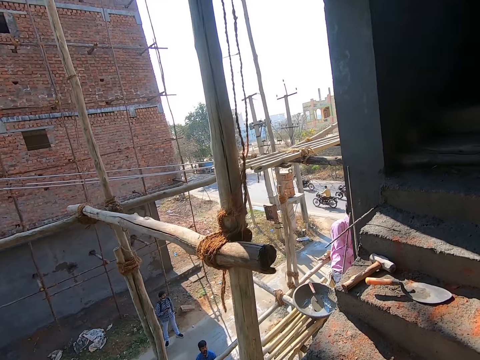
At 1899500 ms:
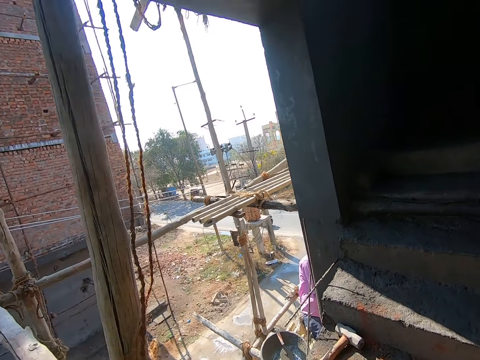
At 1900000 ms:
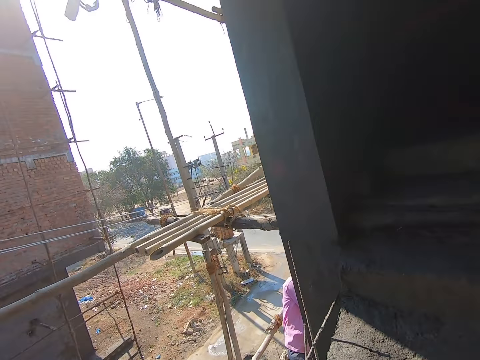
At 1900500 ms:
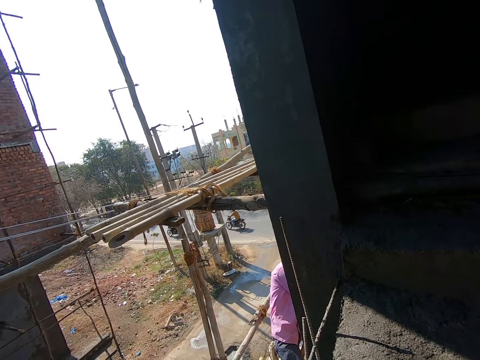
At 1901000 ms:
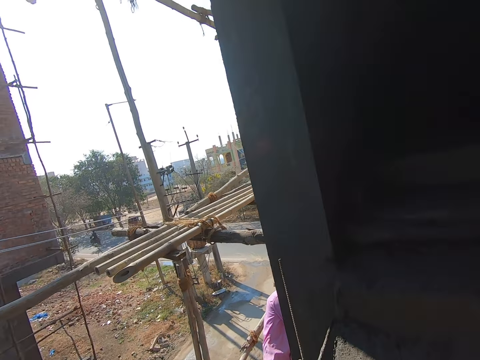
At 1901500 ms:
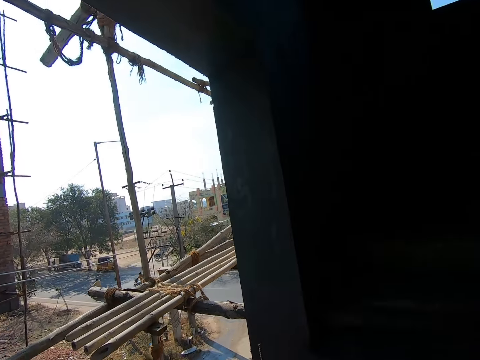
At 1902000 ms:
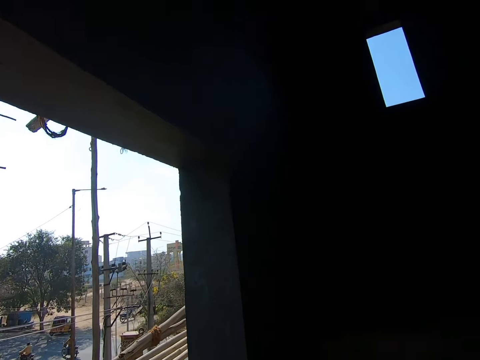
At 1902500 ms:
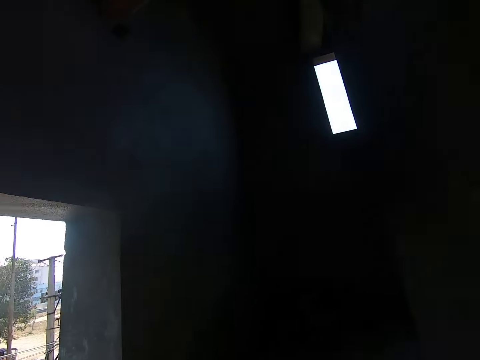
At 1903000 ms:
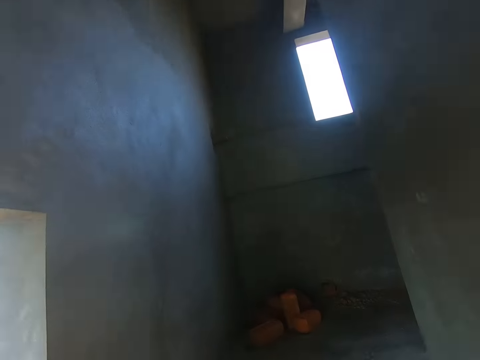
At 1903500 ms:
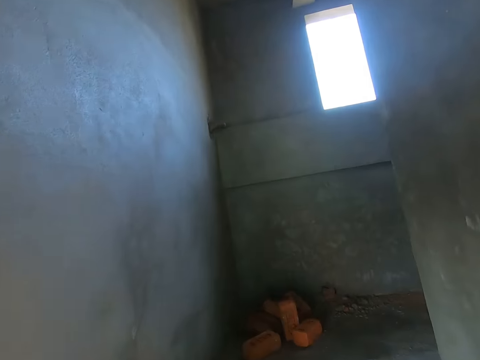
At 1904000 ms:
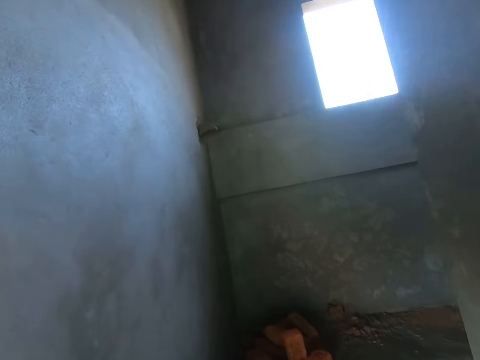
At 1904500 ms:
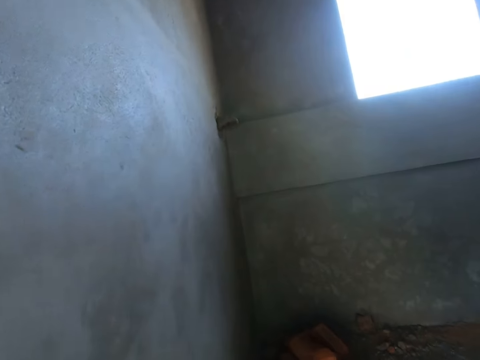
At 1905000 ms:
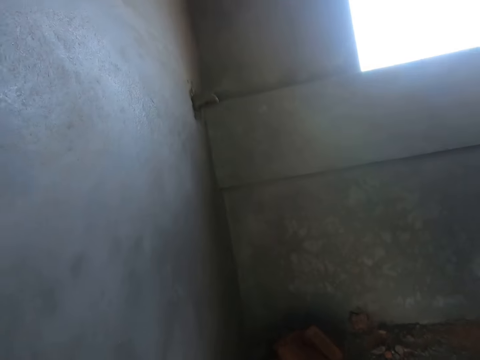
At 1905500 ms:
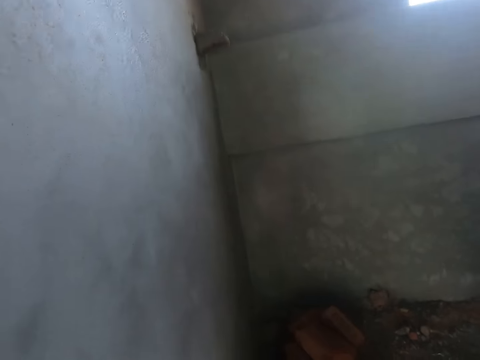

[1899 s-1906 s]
The camera wearer walks up the stairs. They sing.

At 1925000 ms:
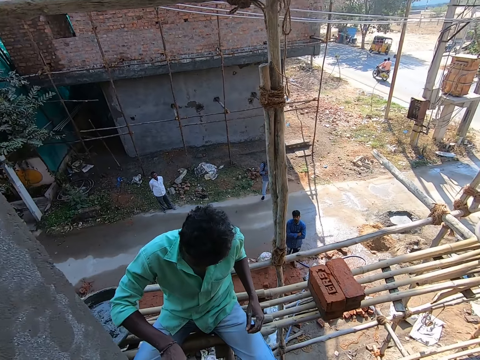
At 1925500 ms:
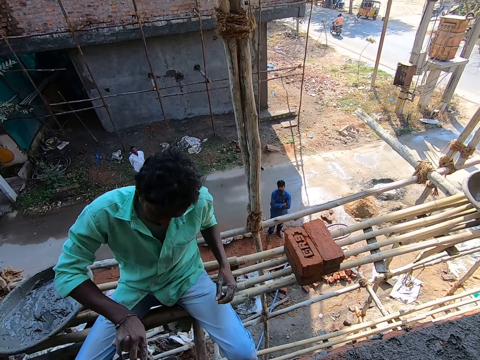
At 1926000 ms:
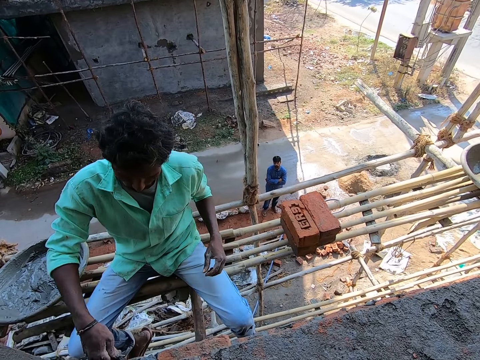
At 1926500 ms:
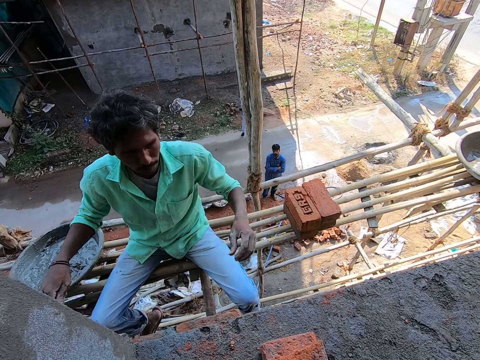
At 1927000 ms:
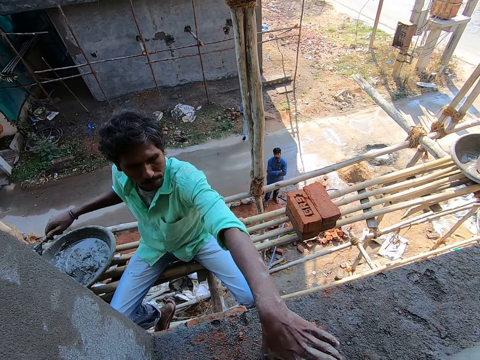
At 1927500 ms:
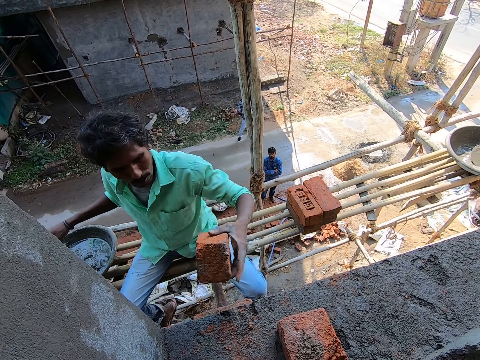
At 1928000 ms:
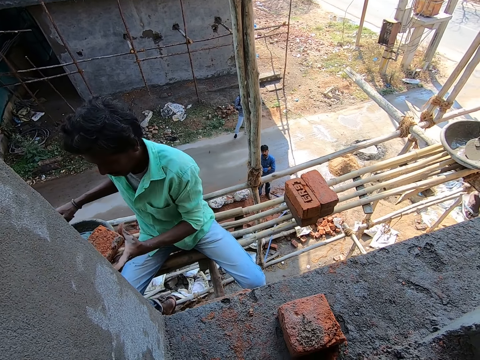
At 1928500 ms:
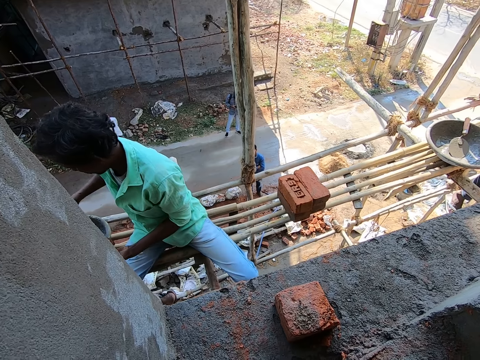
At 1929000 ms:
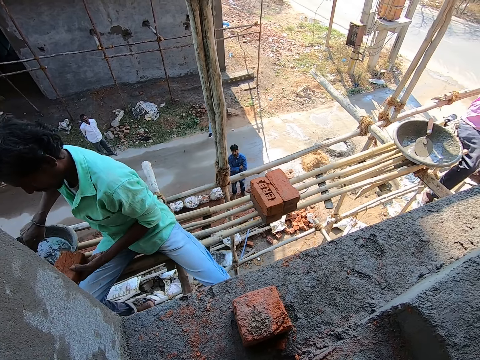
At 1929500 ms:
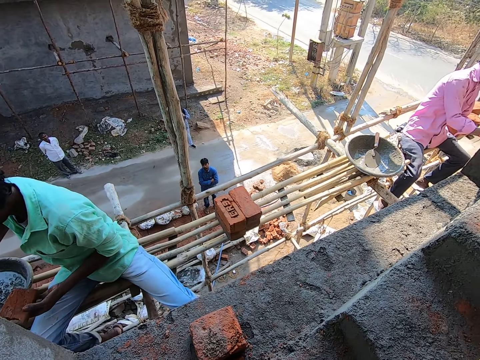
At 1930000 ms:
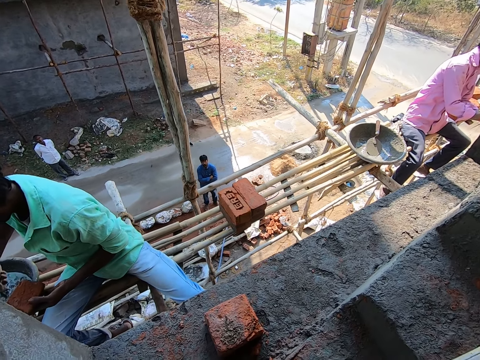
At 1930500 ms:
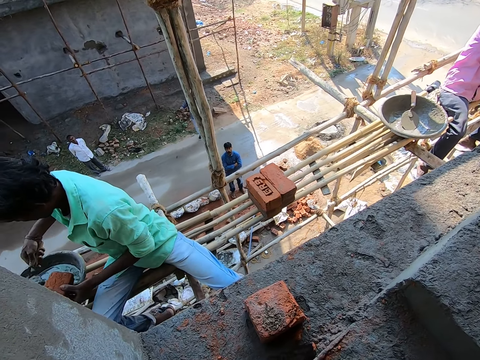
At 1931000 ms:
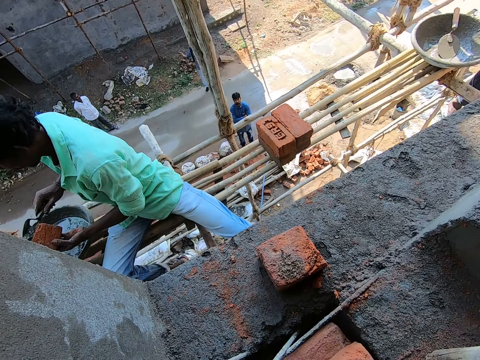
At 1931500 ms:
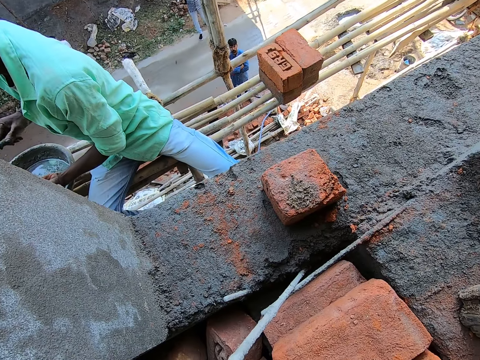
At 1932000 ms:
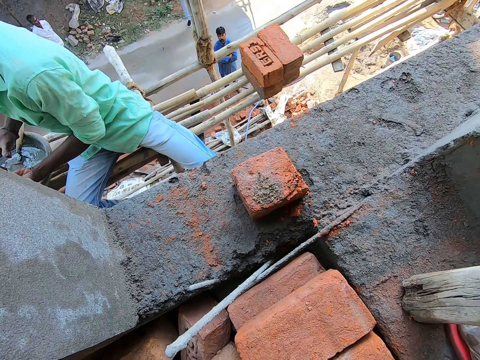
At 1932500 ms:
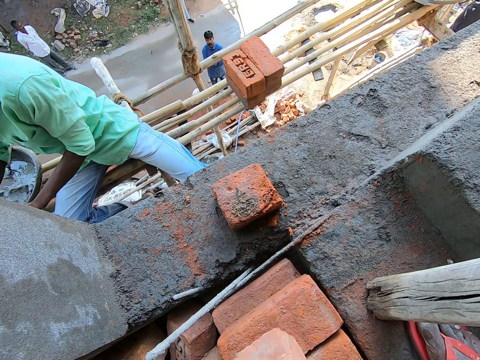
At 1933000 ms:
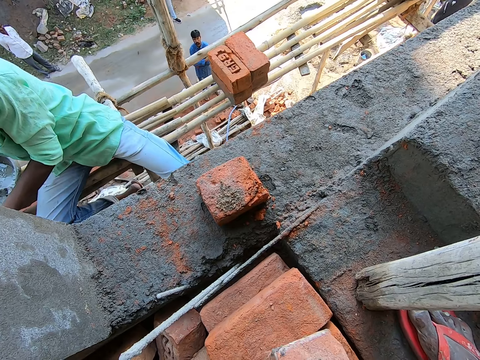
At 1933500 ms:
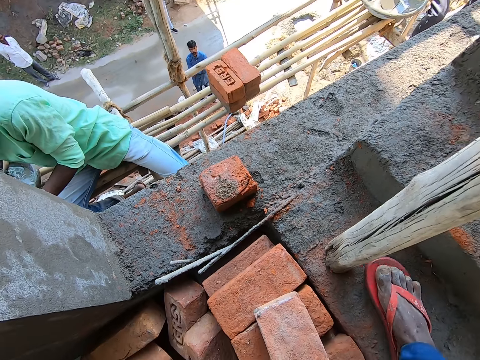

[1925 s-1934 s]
A man picks up the brick from the ground with his left hand. The man scoops mortar from the head pan on the work surface with the hand trowel in his right hand, spreads the mortar on the hand trowel on the brick in his left hand, and drops the hand trowel in his right hand in the head pan on the work surface.

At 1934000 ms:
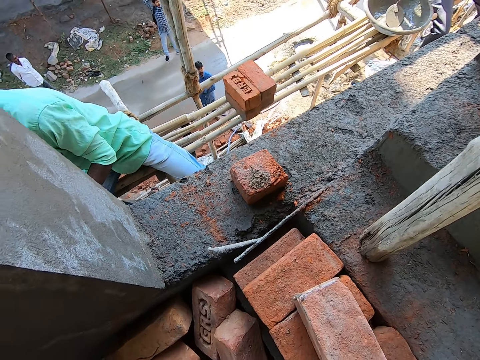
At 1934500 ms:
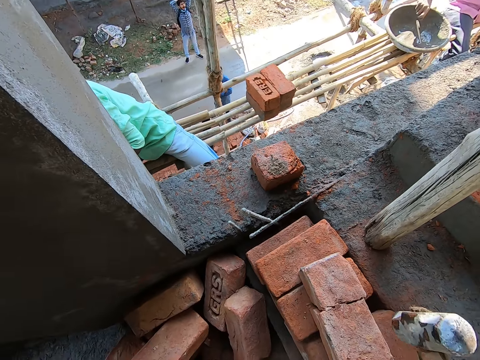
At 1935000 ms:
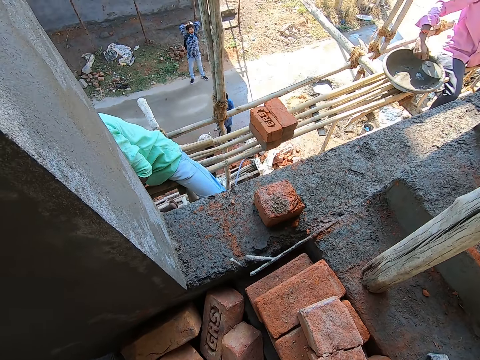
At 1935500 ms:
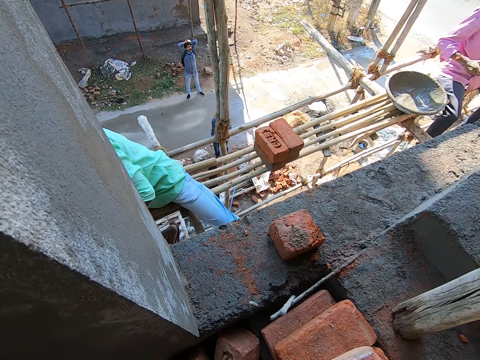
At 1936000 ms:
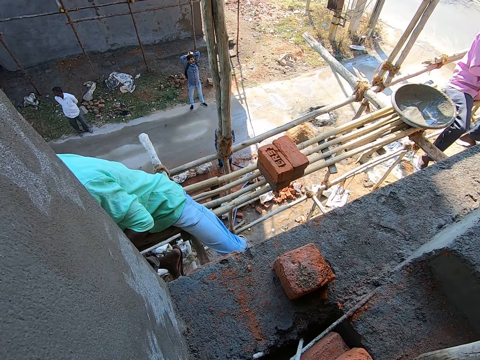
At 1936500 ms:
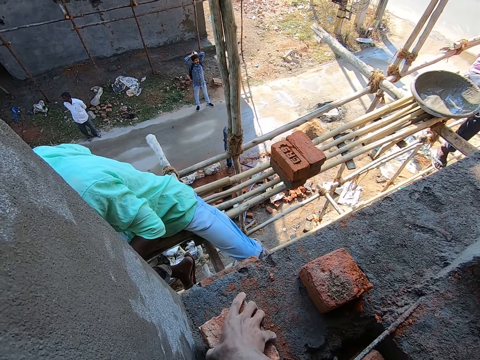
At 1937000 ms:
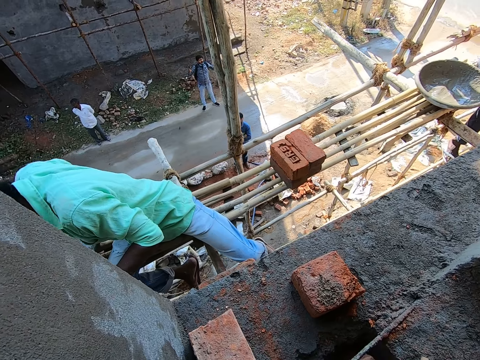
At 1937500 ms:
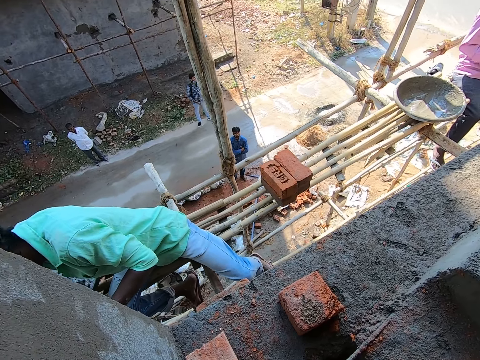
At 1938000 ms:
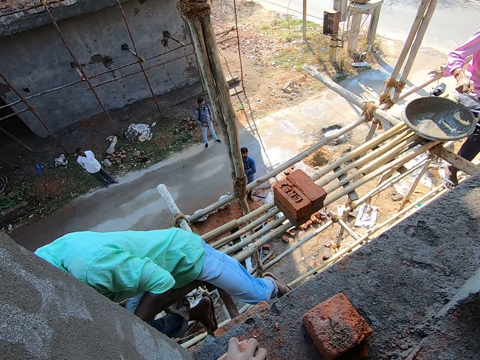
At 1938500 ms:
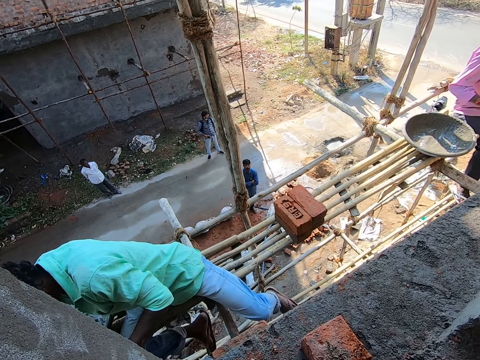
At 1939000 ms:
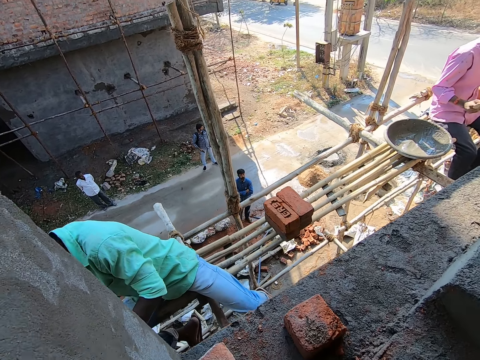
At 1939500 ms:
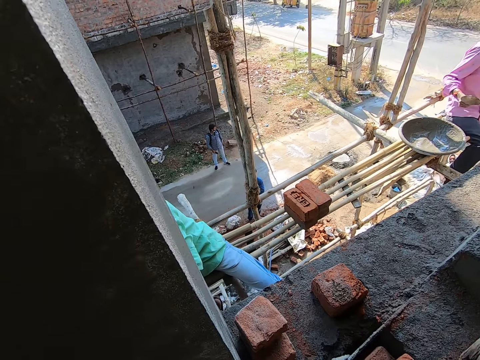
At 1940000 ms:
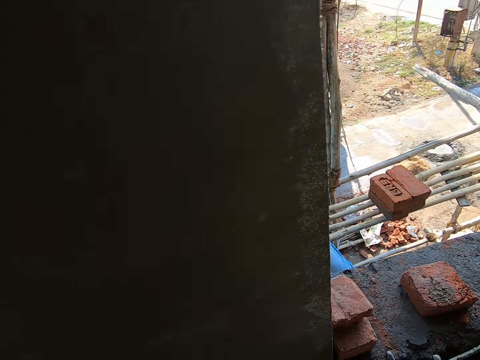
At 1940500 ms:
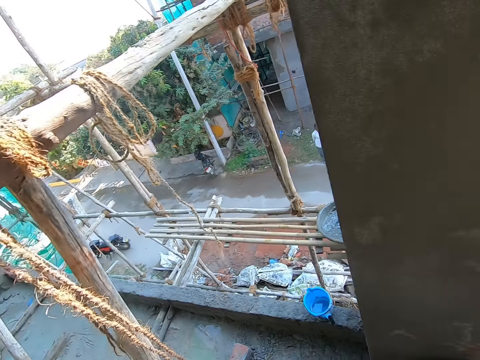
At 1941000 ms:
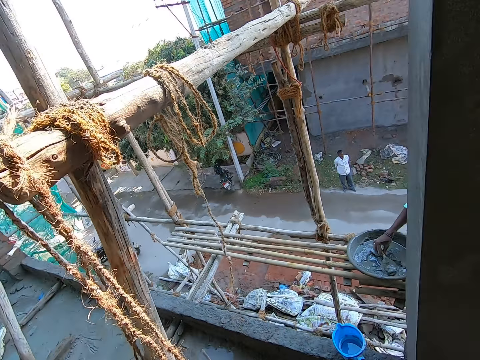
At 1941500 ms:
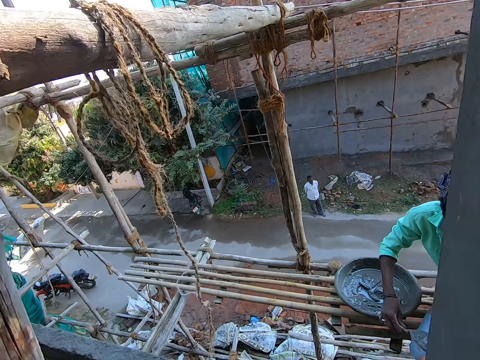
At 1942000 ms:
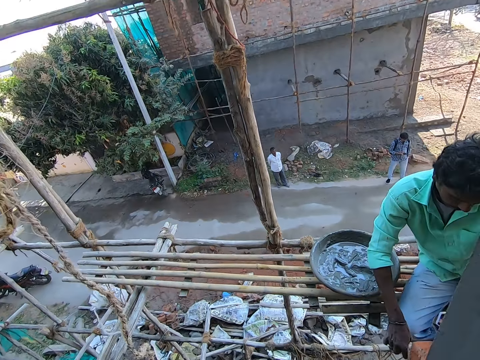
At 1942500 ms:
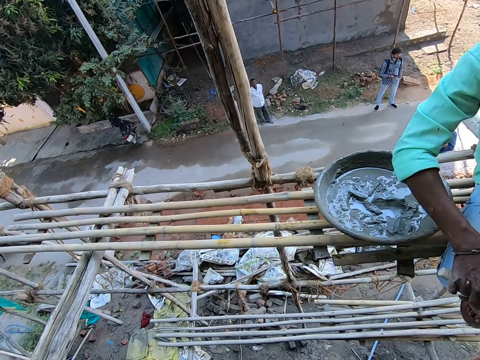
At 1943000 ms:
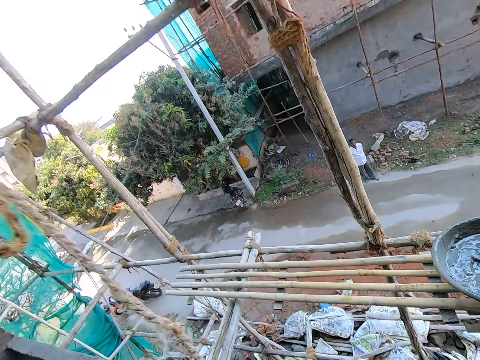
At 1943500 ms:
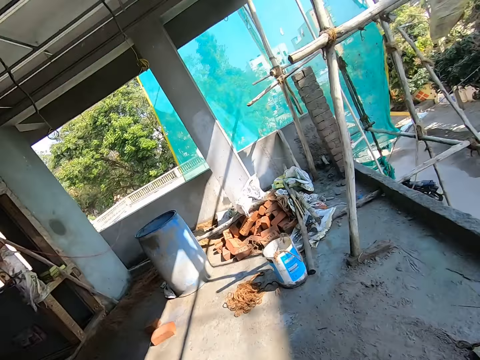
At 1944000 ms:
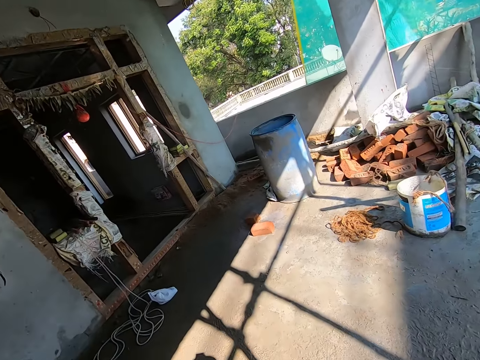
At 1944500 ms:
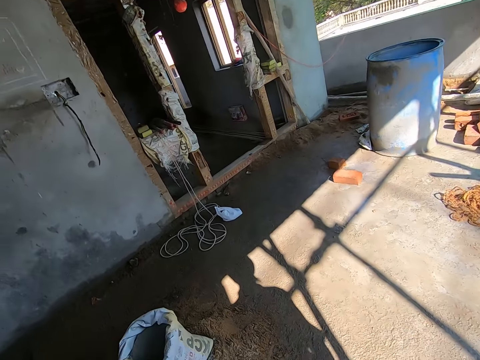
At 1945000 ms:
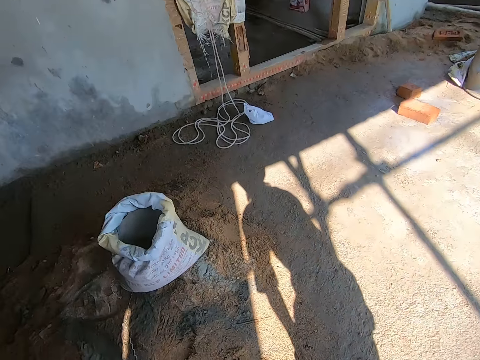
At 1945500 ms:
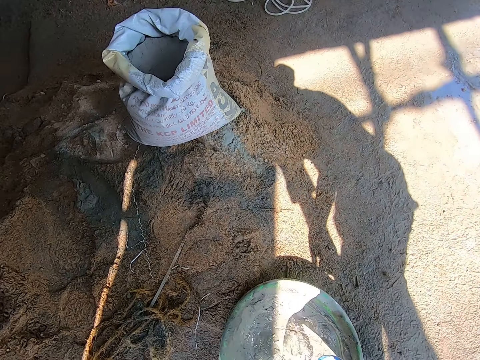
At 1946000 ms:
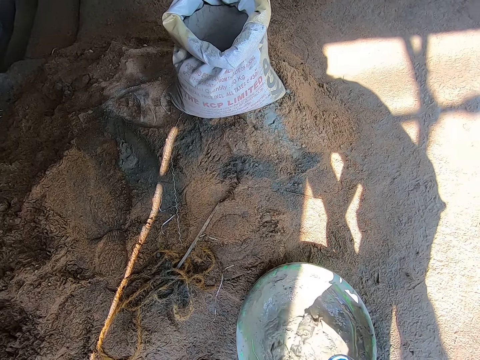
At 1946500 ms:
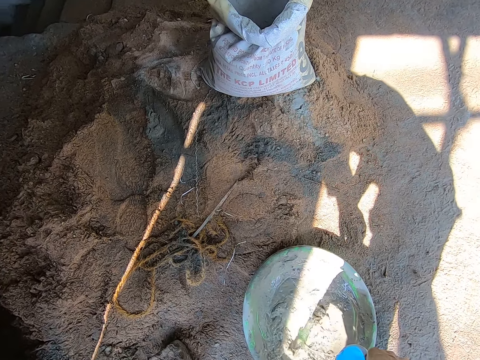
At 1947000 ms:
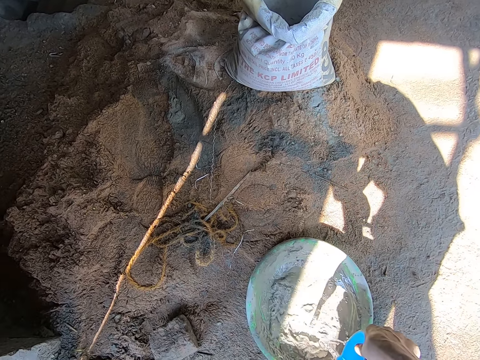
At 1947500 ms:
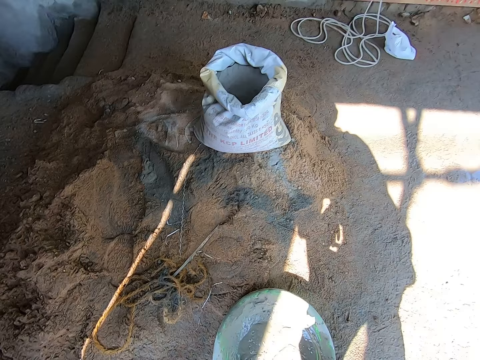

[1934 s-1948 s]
The camera wearer breaks a brick on the ground with the hammer in his right hand. He hits a block with the hammer. A man scoops mortar from a head pan on a work surface with a hand trowel with his right hand. The camera wearer drops a part of the brick on the ground with his right hand. He drops a part of the brick on the brick on the ground with his right hand. Another man scoops mortar from the head pan on the work surface with the hand trowel in his right hand. The camera wearer pours water from a cup into a head pan on the ground with his right hand.
